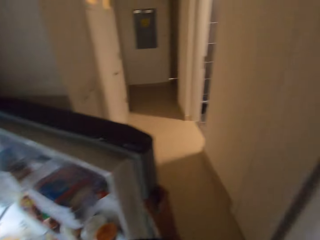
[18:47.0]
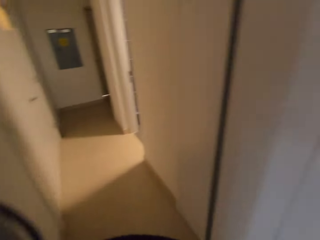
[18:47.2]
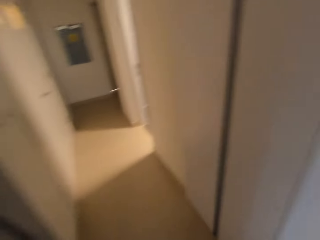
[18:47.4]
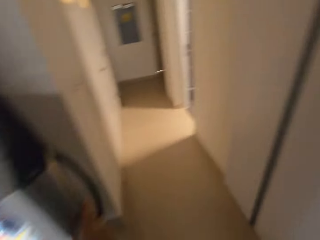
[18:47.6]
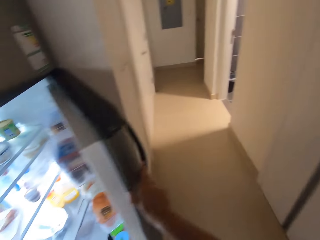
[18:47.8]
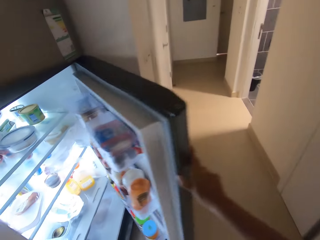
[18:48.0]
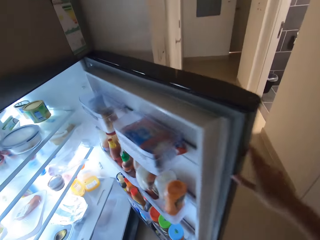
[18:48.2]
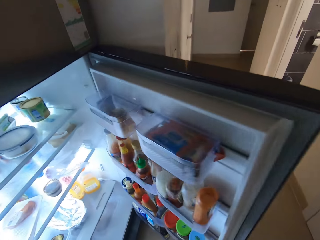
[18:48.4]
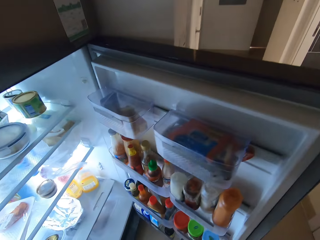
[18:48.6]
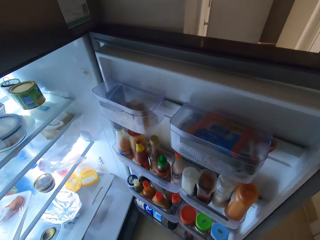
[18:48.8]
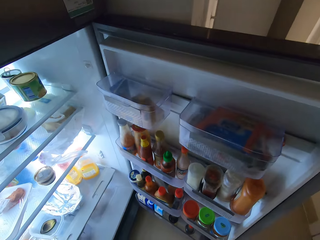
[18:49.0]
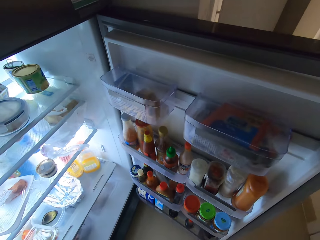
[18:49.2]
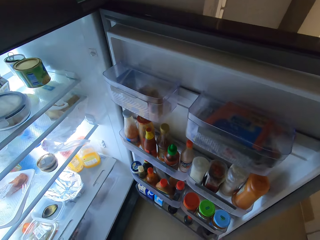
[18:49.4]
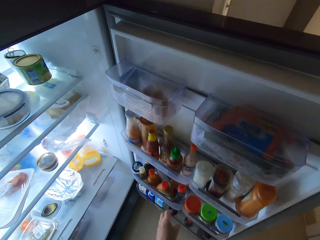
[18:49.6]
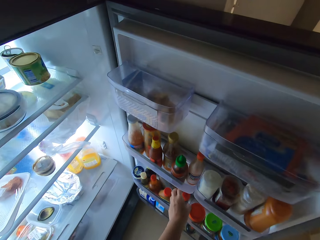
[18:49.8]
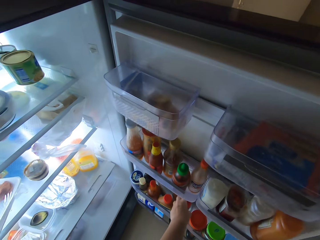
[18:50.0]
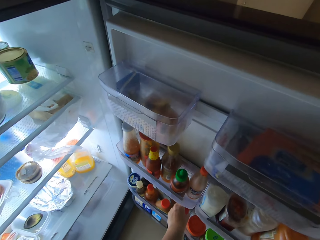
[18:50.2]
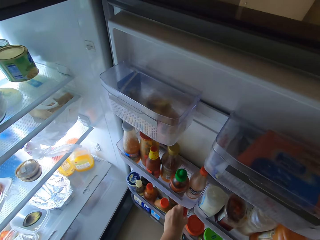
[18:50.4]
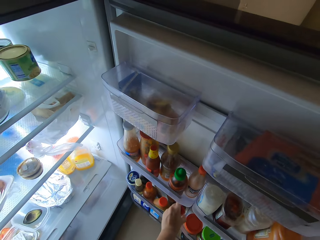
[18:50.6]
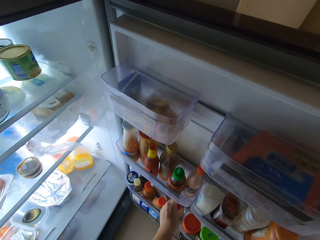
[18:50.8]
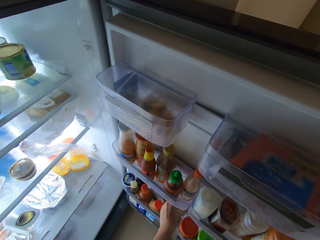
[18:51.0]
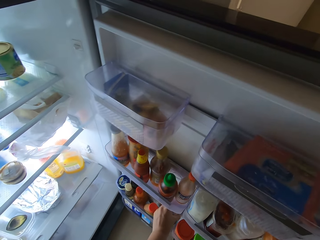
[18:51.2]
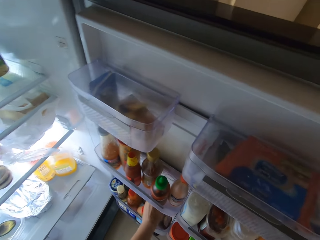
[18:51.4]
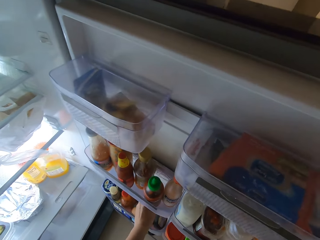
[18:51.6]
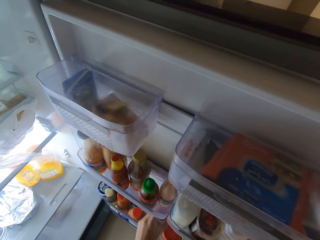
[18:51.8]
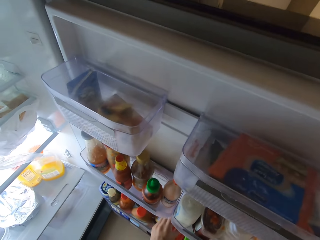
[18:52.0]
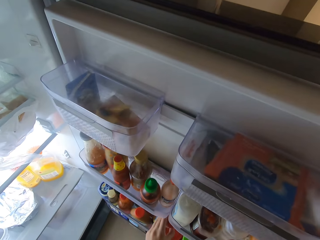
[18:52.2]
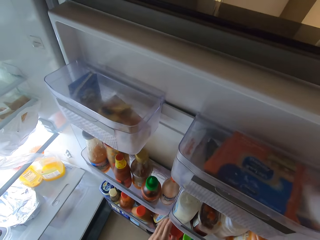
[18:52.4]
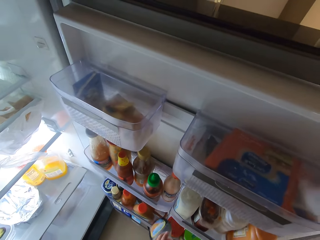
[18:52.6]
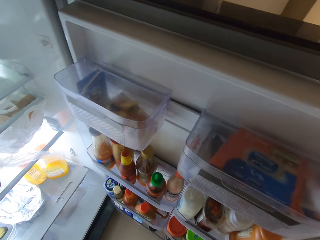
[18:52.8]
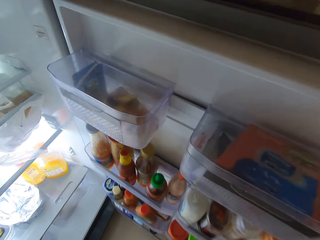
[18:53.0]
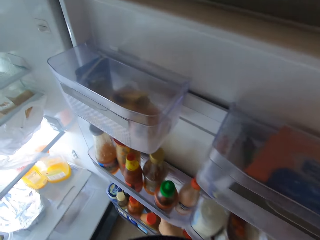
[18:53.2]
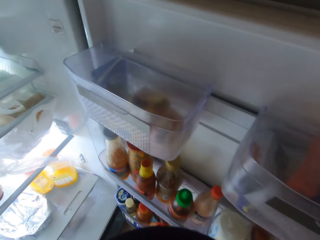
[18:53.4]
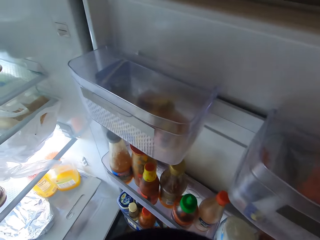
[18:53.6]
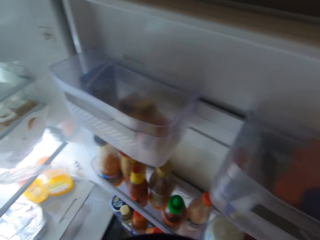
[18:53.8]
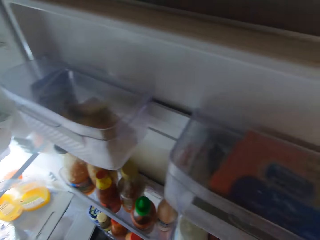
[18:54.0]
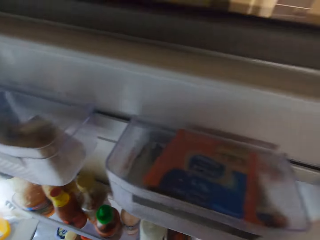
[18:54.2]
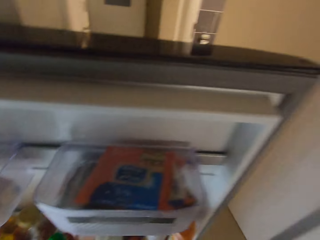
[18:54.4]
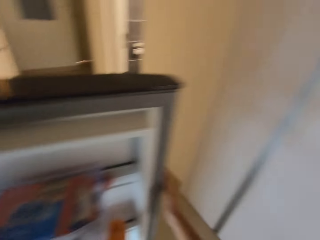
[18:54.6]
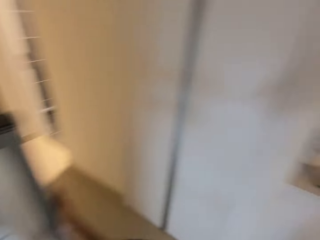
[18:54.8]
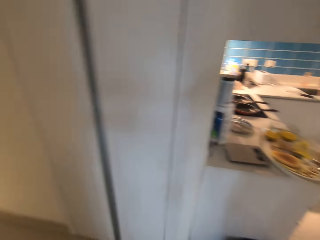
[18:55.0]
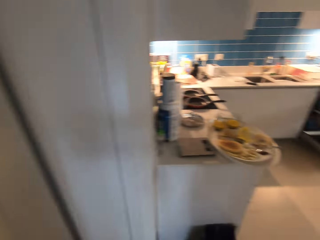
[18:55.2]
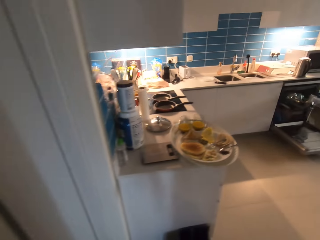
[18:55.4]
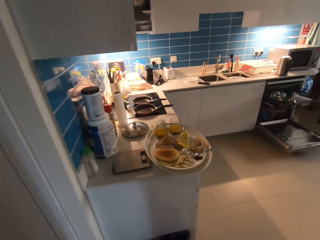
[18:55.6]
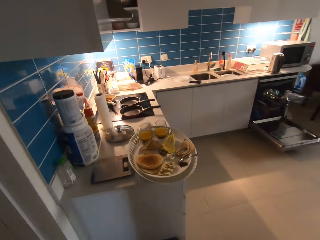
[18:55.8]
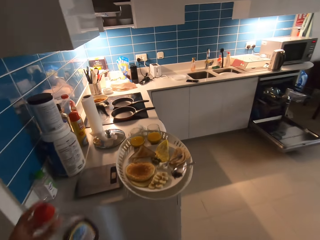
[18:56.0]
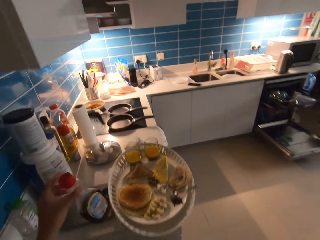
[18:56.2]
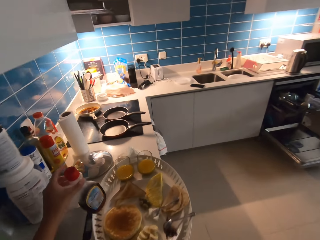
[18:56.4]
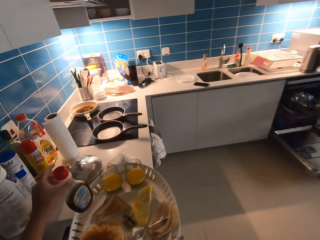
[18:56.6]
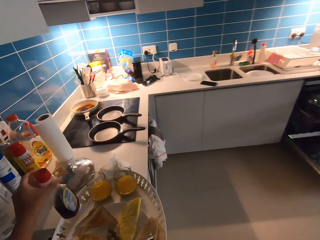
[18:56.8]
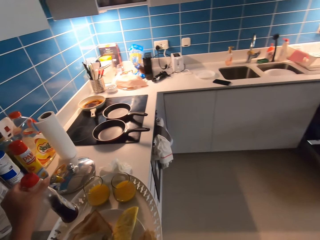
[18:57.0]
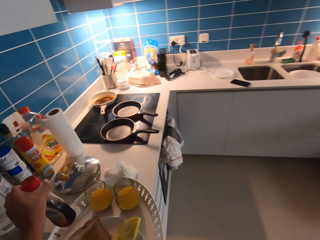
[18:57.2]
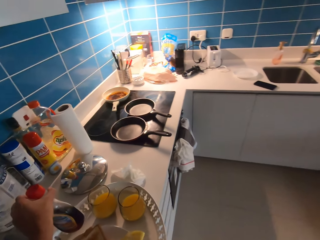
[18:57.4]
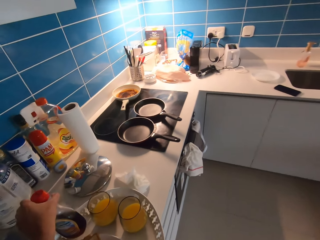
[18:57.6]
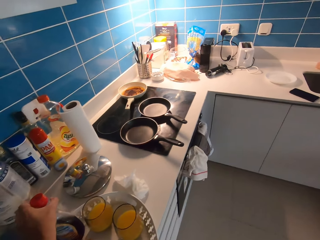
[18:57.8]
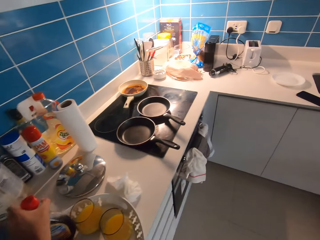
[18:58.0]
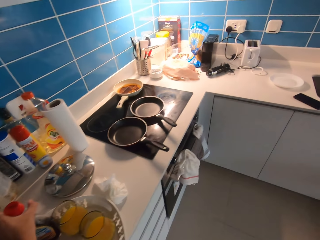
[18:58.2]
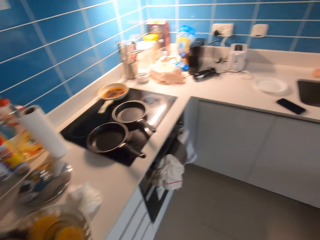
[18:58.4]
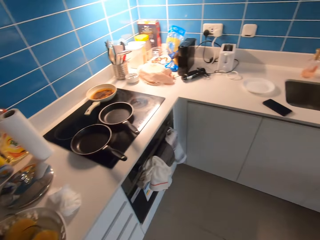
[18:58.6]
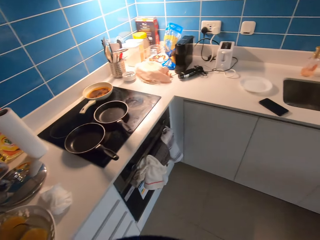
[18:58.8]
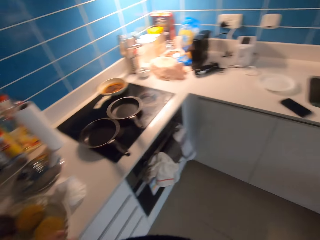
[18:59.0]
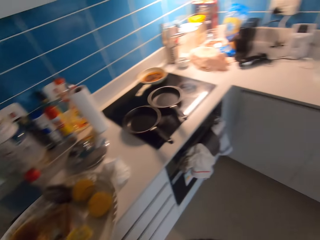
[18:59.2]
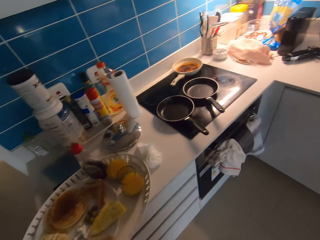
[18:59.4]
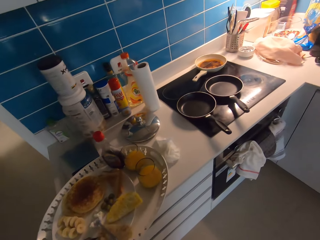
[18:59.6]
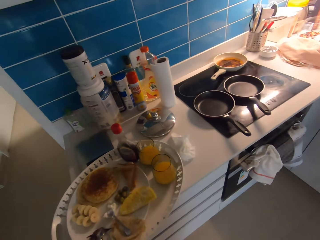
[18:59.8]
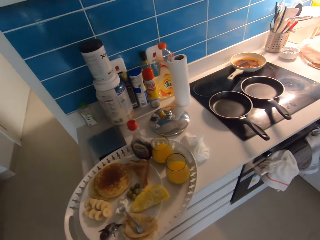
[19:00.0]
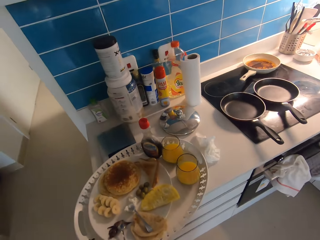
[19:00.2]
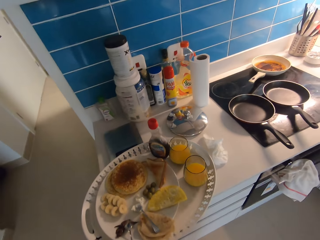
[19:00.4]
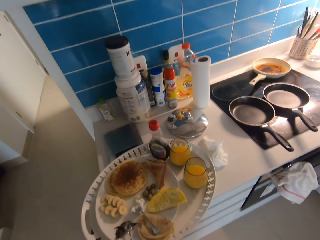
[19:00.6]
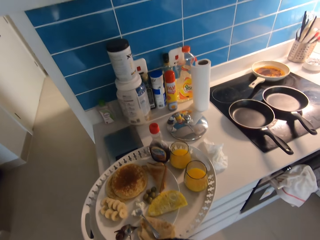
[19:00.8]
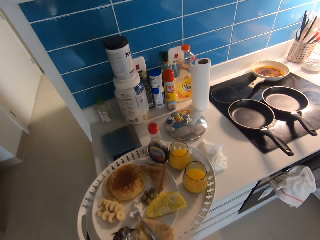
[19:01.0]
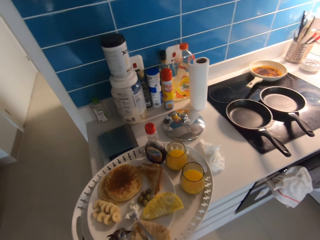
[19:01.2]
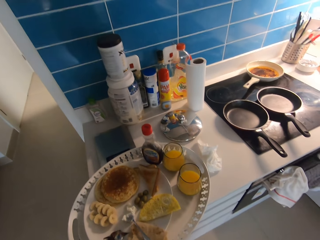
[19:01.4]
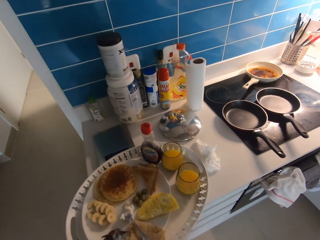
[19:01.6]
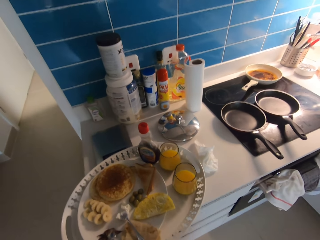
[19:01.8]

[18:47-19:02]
The camera wearer swings the door of the fridge. They look into the house corridor. They look at the fridge. They pick up a bottle of jam from the door of the fridge. They walk in the kitchen. They drop the bottle of jam in a tray. They stand near the tray.

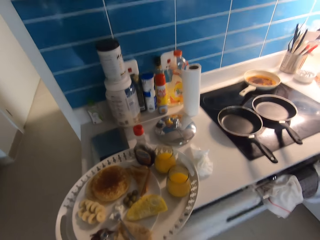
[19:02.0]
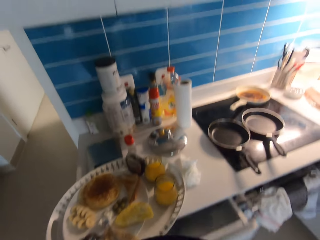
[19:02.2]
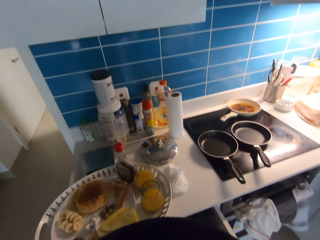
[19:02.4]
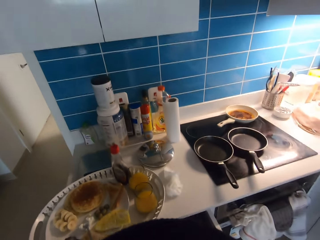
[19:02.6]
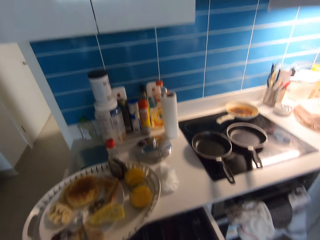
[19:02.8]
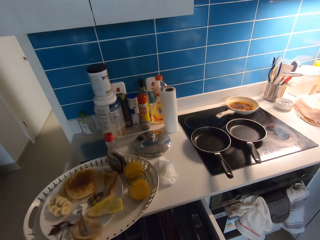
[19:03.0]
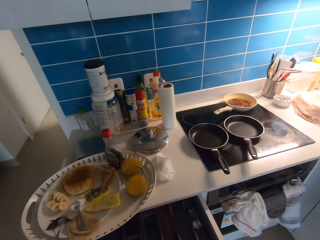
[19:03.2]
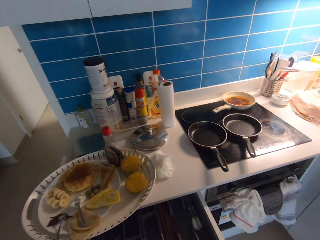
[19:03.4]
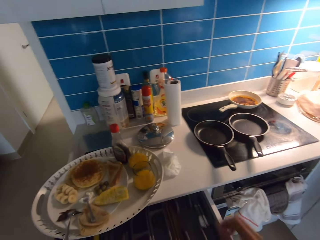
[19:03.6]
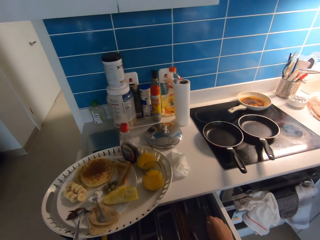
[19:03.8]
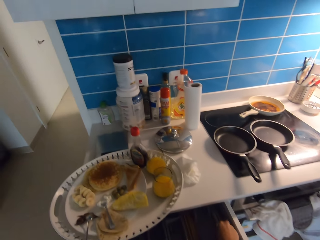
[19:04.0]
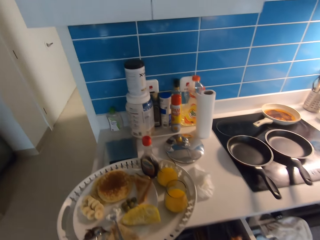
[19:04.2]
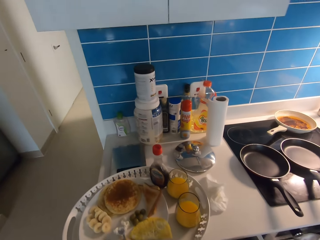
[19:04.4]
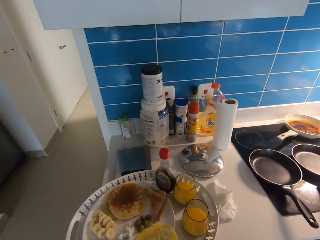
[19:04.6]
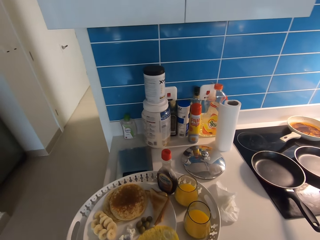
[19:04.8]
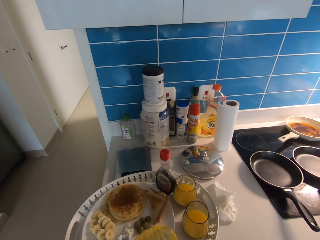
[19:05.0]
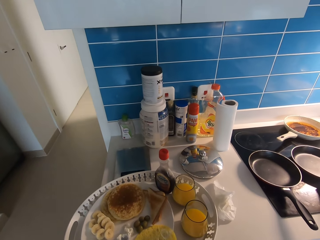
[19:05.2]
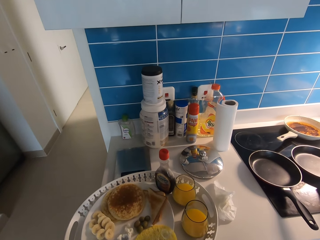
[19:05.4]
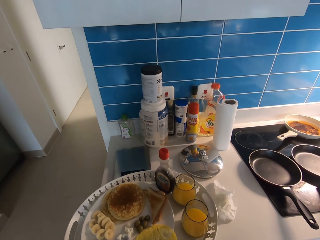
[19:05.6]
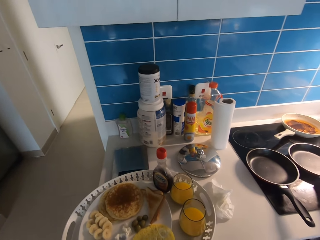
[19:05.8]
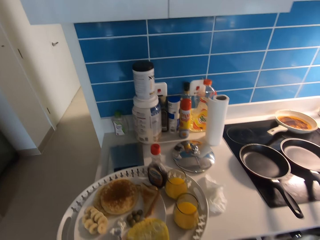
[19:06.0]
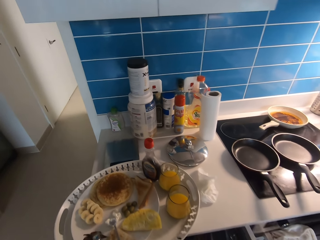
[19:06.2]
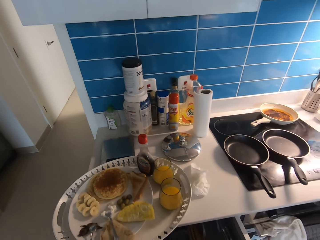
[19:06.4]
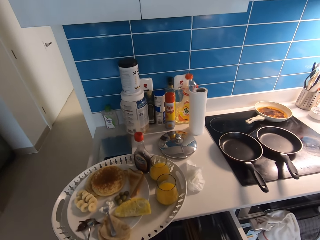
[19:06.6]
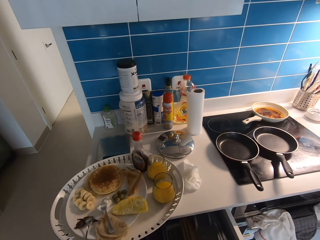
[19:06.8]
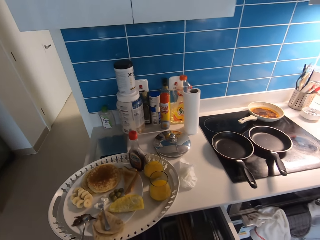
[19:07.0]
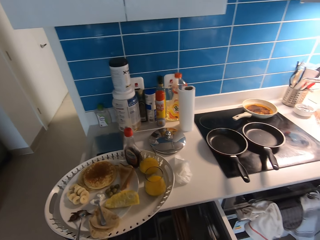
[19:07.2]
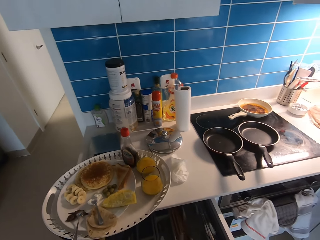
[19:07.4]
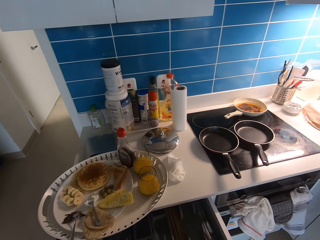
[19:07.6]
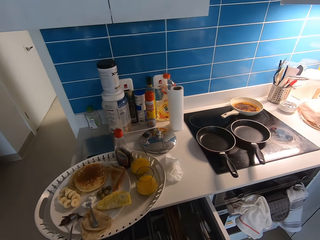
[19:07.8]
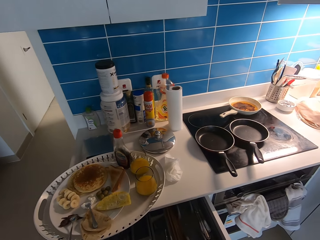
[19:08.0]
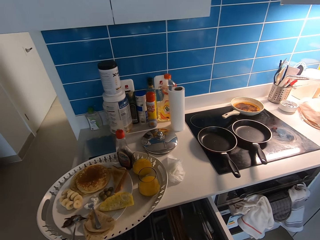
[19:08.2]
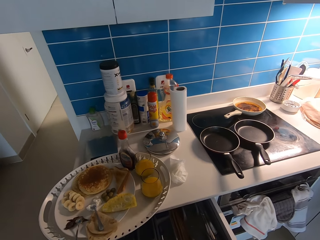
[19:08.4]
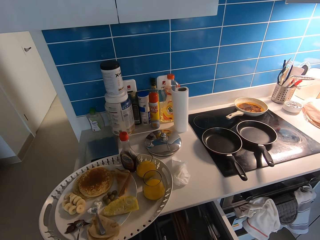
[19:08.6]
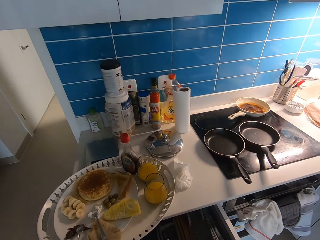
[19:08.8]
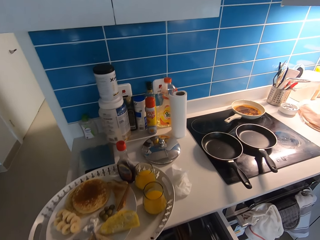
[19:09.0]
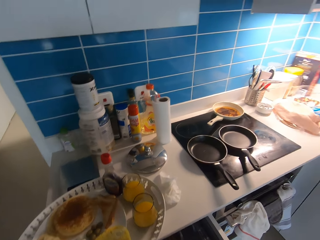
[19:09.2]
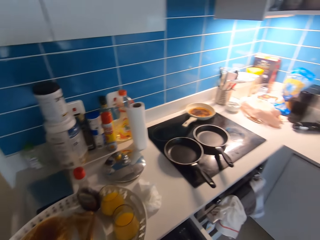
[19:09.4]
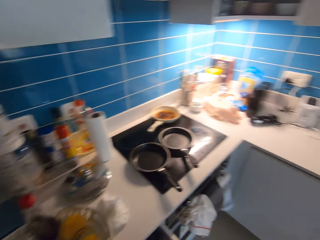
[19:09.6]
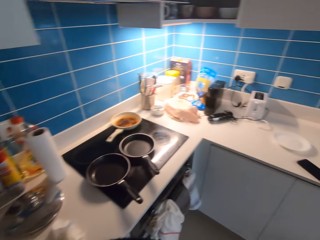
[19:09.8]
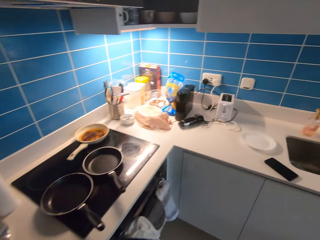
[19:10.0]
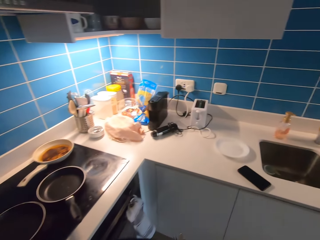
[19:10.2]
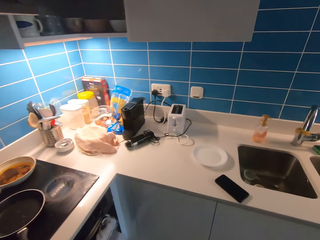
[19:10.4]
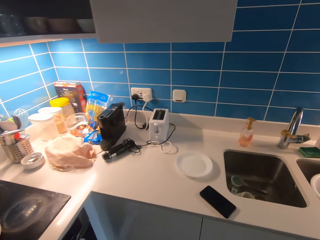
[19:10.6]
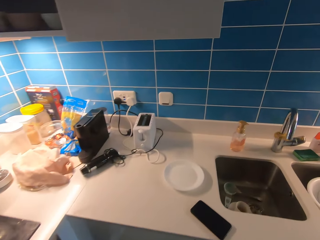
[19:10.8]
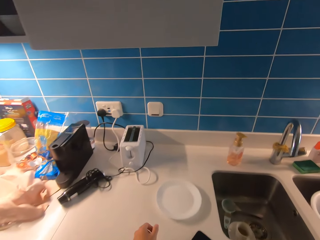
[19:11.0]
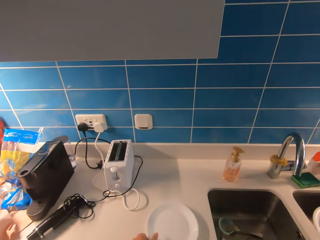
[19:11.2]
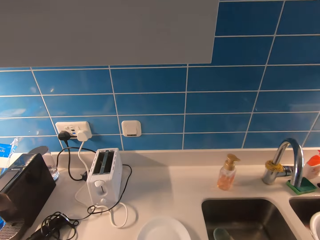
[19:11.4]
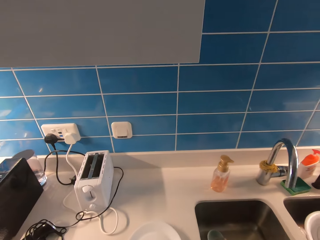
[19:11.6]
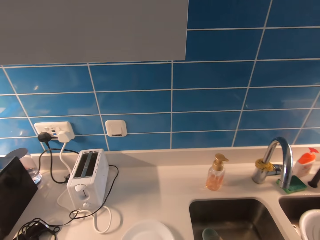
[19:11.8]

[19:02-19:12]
The camera wearer opens a drawer. They search into the drawer. They walk in the kitchen.
